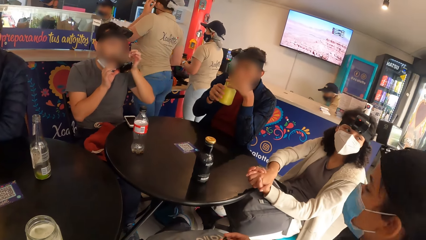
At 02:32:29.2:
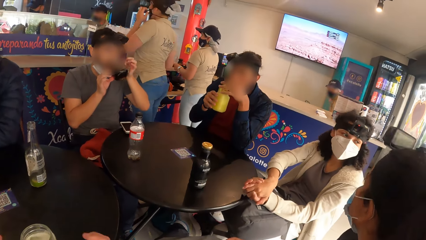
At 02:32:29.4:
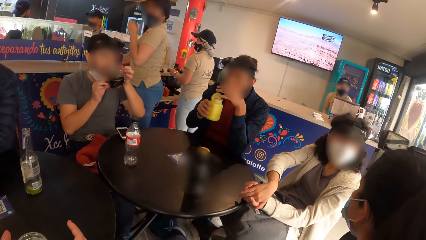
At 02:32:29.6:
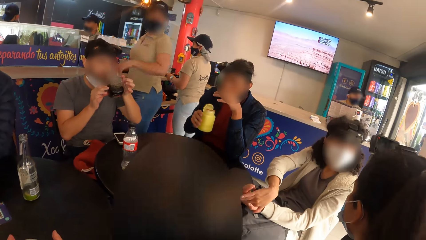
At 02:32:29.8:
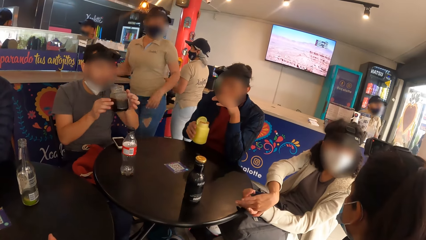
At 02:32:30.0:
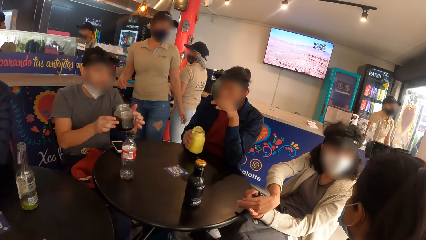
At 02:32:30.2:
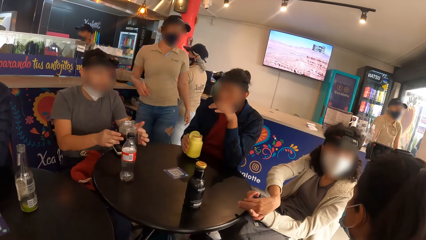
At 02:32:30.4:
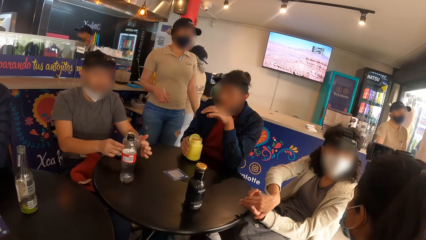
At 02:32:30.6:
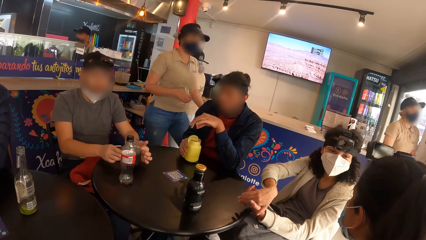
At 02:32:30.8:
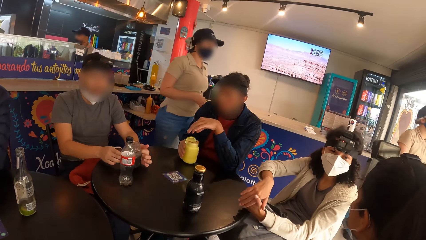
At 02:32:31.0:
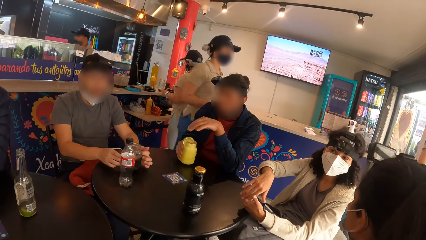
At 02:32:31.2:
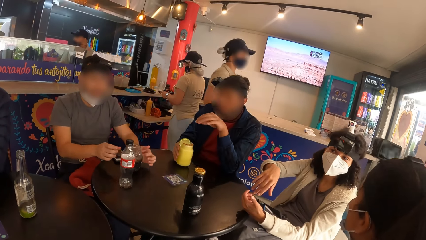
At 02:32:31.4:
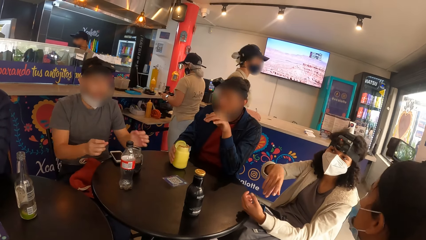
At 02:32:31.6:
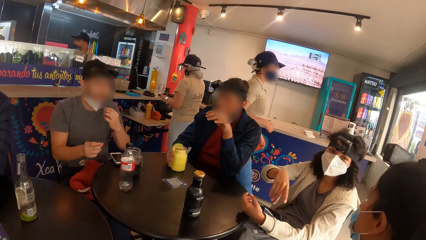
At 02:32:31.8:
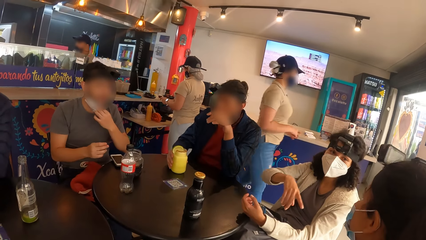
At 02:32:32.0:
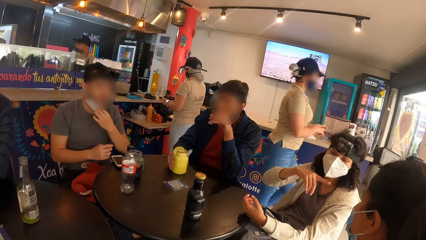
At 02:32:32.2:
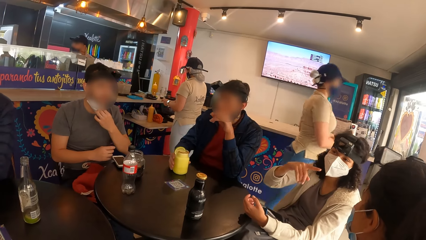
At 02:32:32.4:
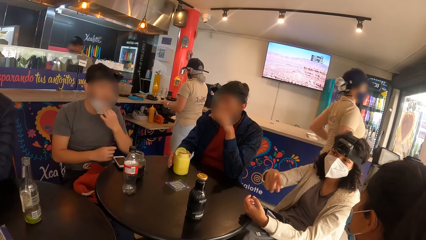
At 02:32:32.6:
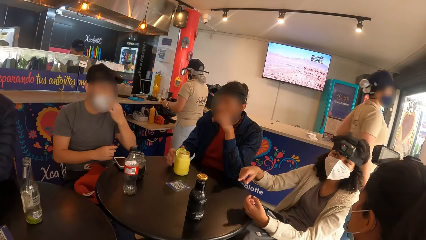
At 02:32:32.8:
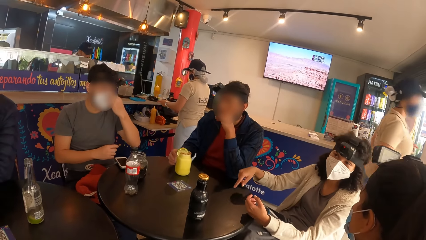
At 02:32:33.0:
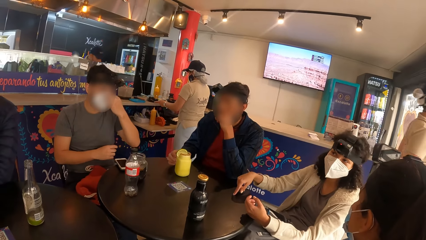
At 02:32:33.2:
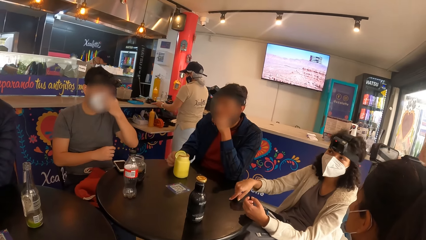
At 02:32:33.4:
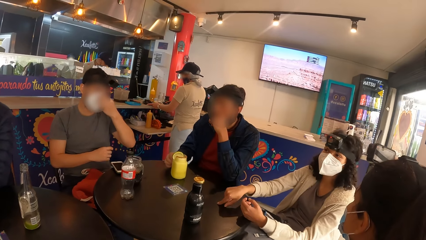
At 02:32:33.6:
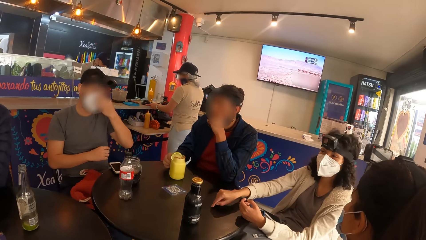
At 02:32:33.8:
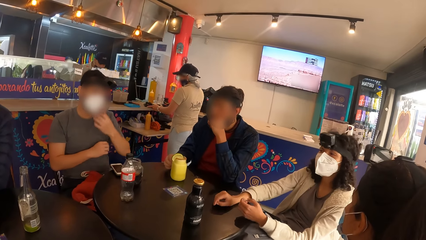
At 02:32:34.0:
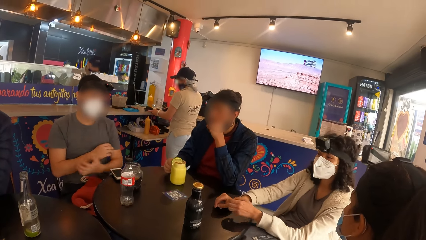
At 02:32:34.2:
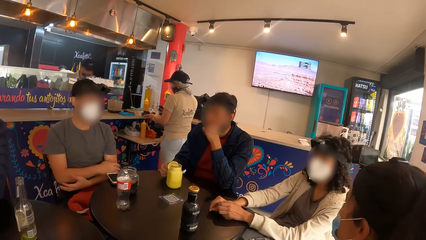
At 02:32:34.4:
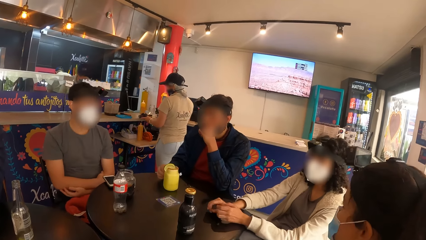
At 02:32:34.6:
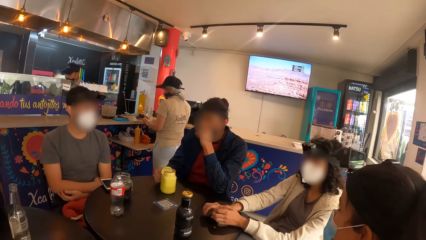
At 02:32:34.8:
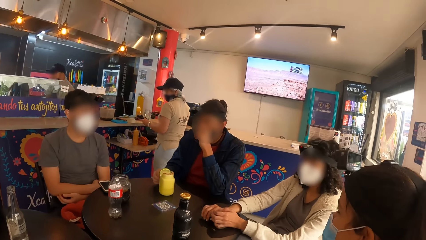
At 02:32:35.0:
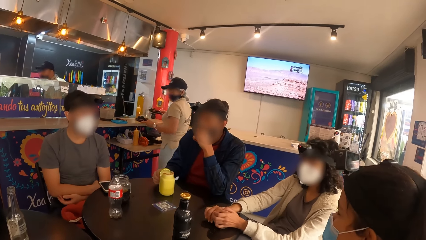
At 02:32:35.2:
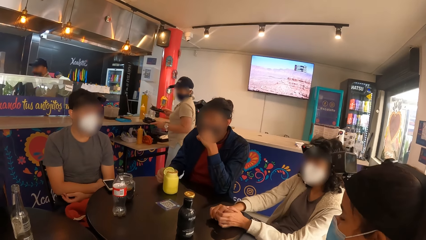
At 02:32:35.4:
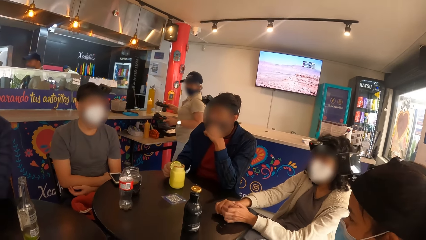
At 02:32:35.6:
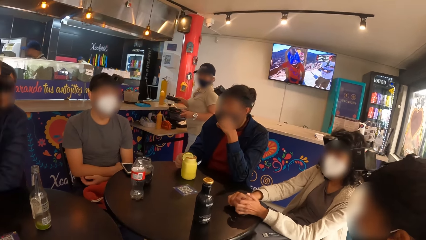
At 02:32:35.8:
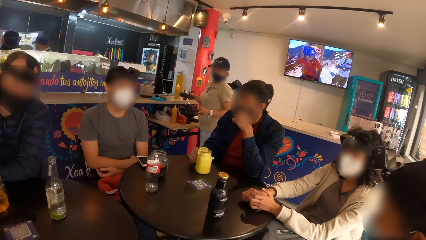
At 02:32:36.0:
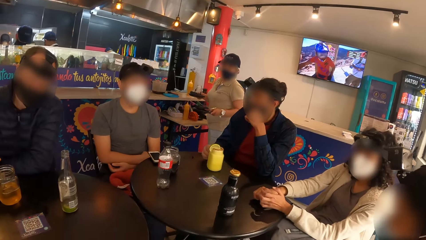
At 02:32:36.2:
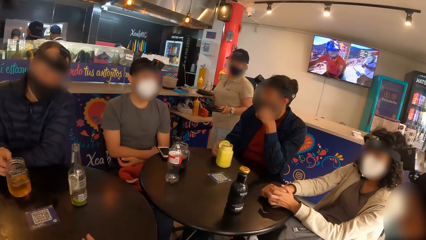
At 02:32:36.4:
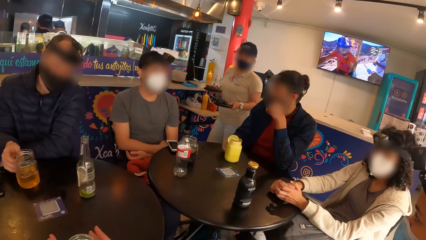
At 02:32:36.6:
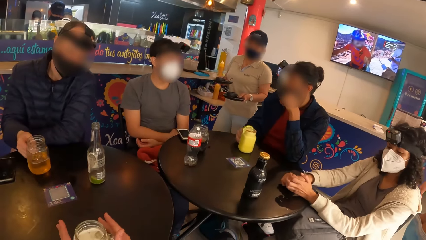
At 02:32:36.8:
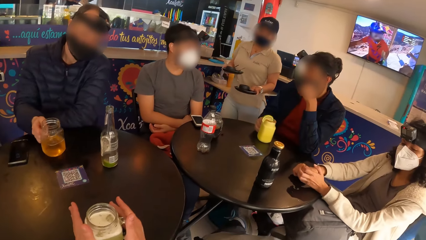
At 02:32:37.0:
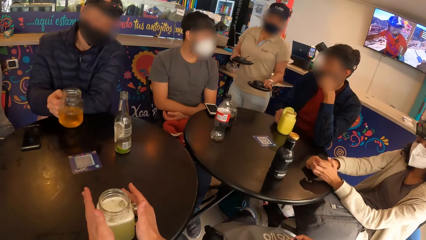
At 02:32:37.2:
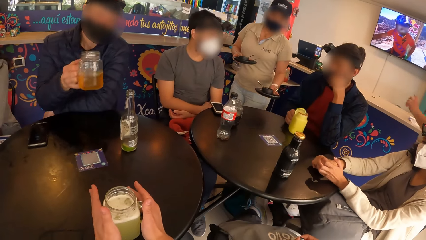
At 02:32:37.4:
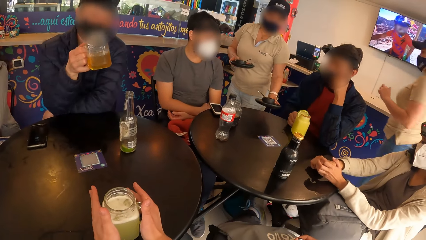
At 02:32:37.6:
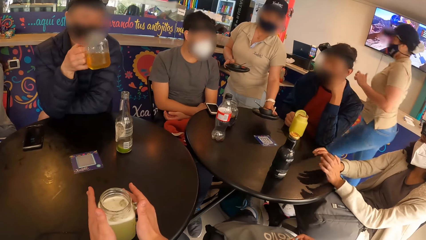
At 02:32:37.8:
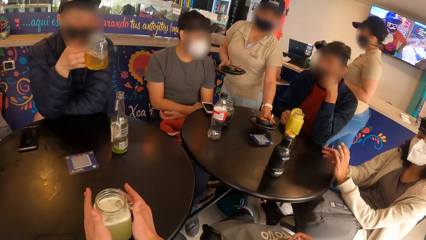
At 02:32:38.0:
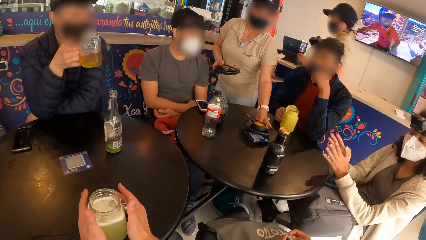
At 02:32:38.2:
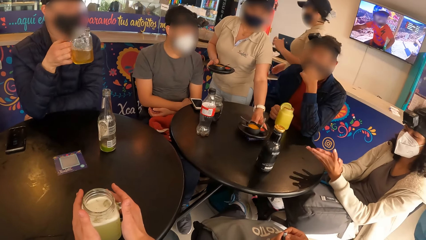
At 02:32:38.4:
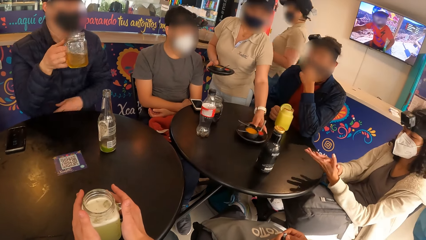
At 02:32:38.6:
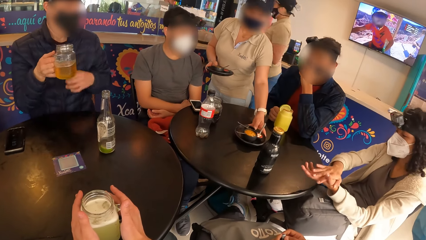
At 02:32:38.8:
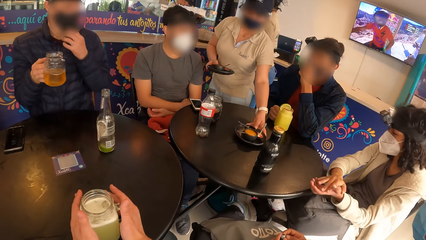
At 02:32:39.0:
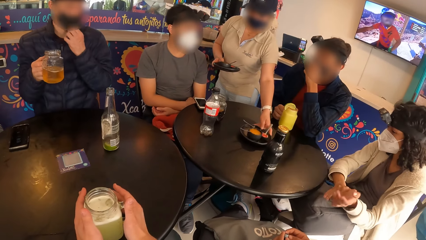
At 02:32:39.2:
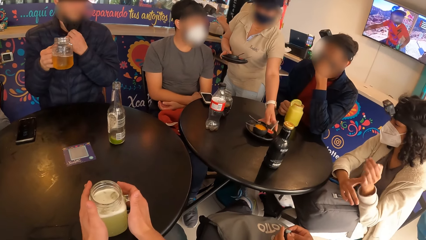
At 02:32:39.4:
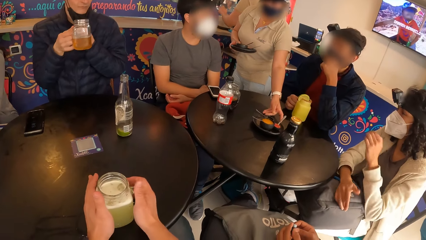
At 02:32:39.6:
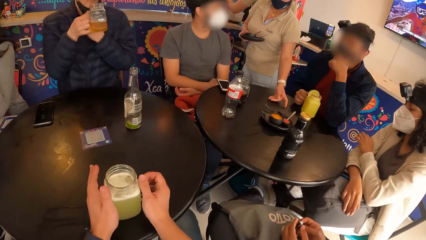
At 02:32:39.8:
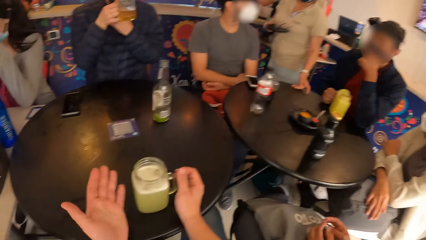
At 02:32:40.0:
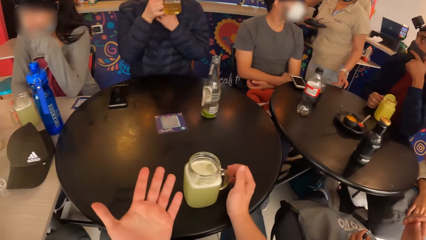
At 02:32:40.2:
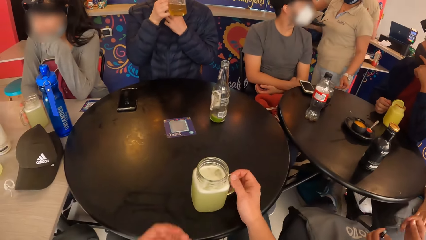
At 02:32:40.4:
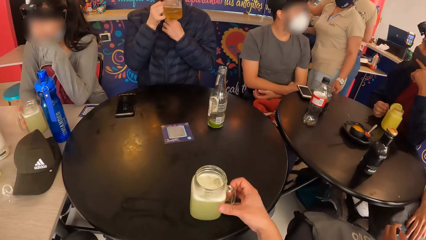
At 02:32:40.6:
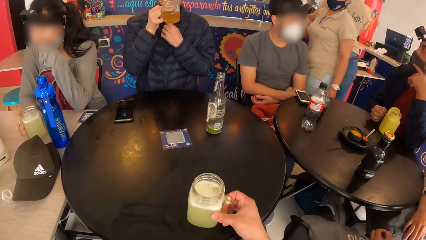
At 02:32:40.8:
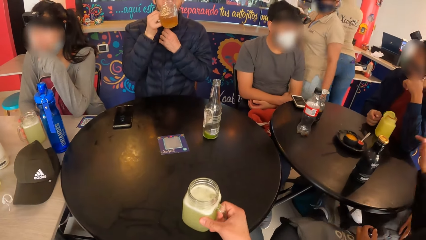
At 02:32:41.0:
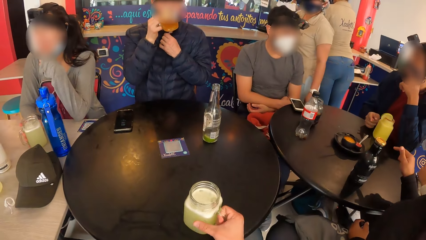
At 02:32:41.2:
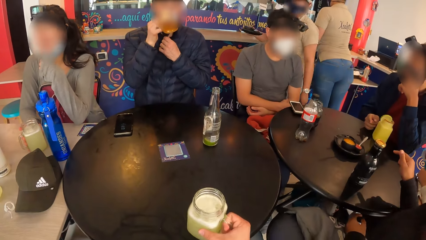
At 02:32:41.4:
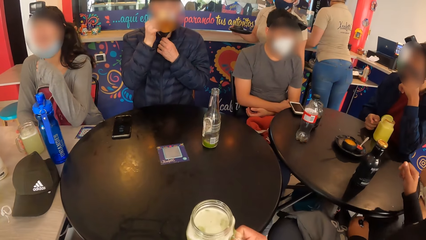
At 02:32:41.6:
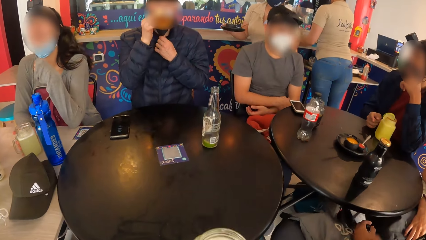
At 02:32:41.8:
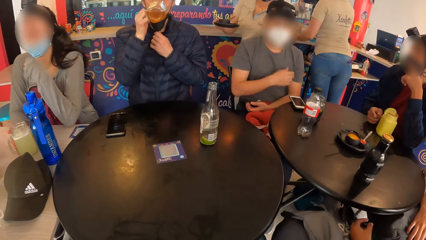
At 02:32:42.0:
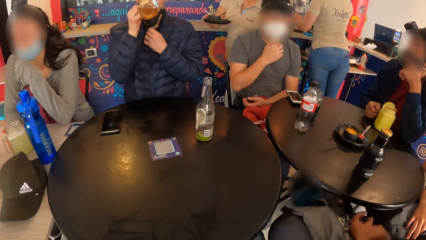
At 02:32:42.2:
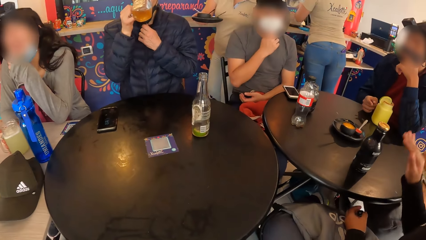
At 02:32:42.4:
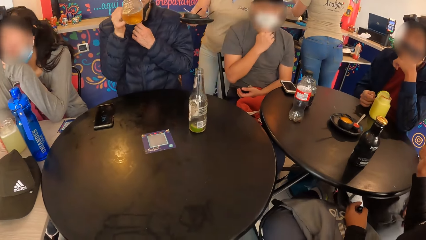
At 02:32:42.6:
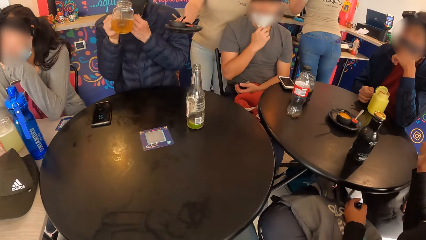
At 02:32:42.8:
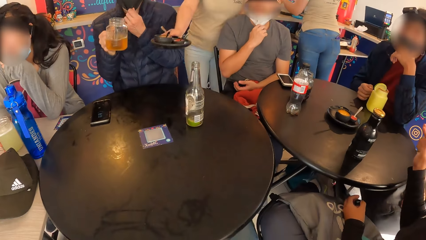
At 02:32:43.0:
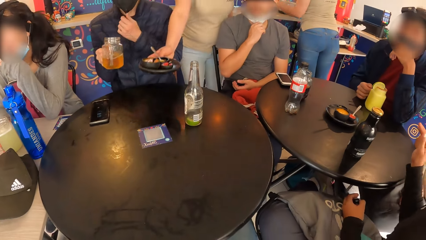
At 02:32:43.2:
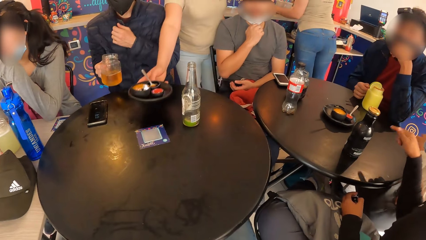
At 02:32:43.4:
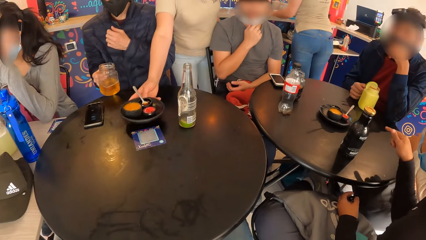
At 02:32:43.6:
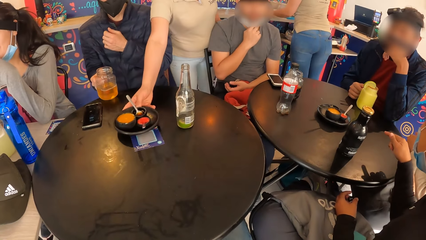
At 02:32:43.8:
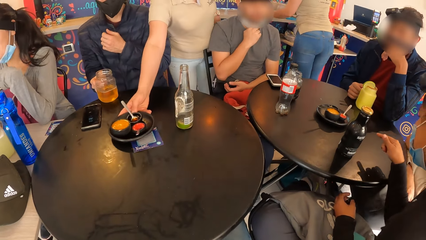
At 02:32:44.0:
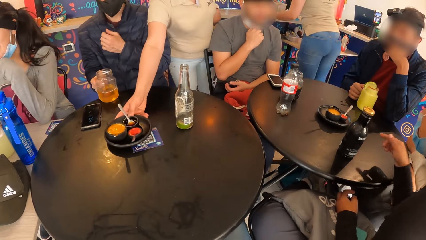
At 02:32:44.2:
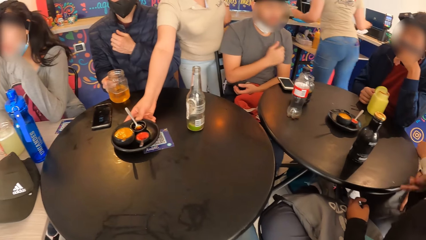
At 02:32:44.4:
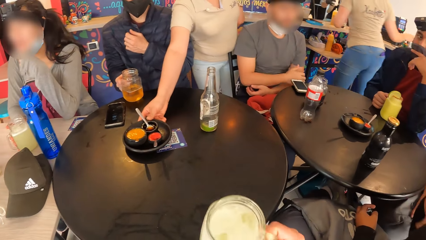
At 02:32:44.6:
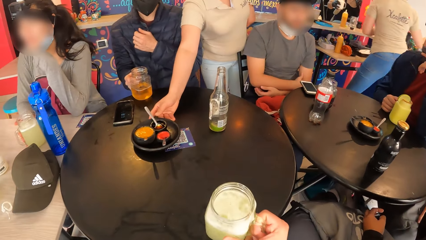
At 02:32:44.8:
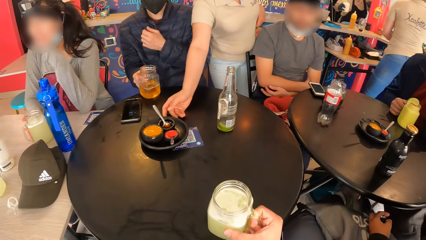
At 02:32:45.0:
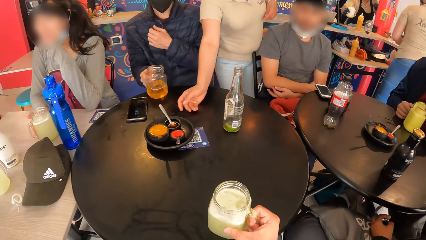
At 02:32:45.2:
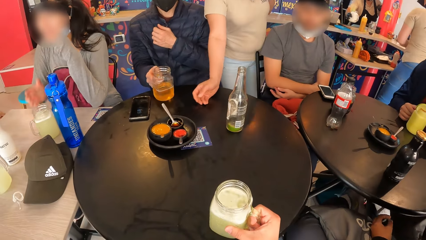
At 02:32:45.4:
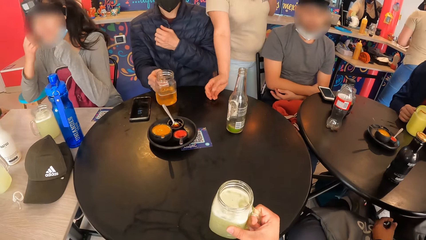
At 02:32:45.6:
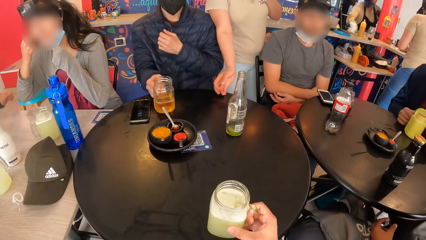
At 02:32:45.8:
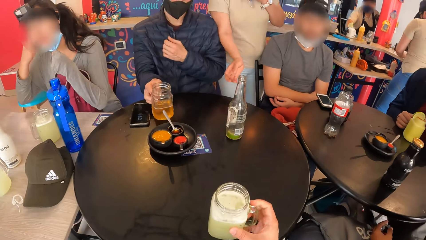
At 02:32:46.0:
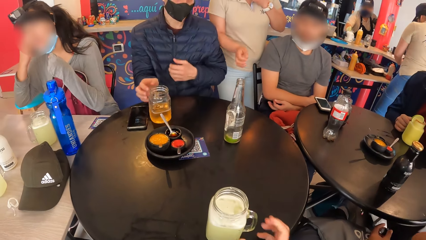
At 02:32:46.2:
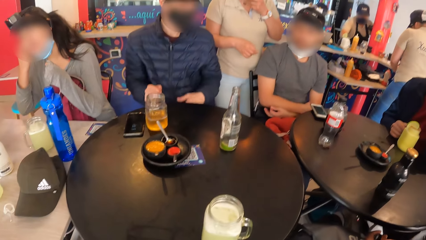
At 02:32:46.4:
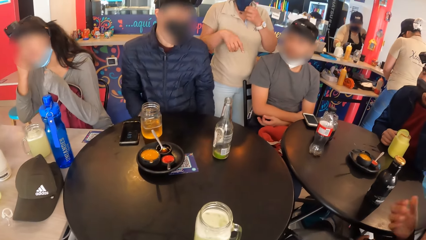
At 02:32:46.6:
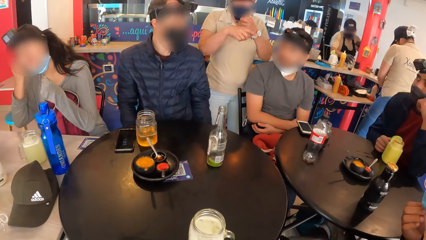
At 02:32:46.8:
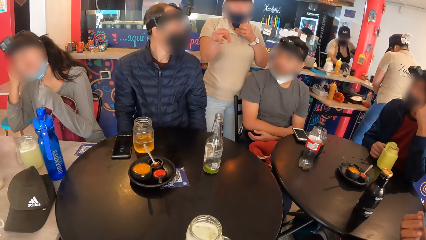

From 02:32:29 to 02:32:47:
The camera wearer holds the juice with both hands. A man drops the glass of beer on the table with both hands. Another man drops the glass of juice on the table with his right hand. The camera wearer stares around the room. The waiter picks a meal from the counter with her left hand. The waiter picks a meal from the counter with her right hand. A third man drops the glass of beer on the table with his right hand. The second man moves the glass of juice on the table with his right hand. The waiter drops a meal on the table with her left hand. The third man lifts the glass of beer to his lips with his right hand. The camera wearer lets his hands off the juice. He stares at his hand. He picks the glass of juice from the table with his right hand. He stares around the room. The waiter drops the meal on the table with her right hand. The camera wearer drops the glass of juice on the table with his right hand.
